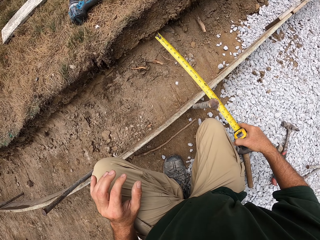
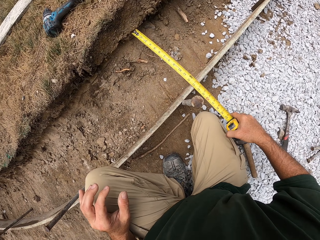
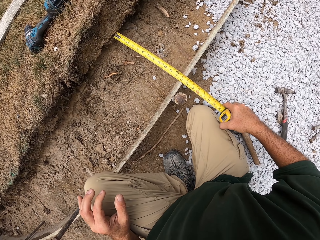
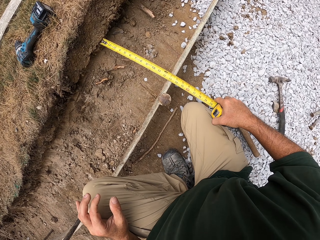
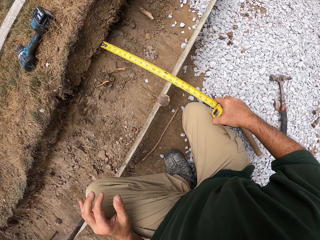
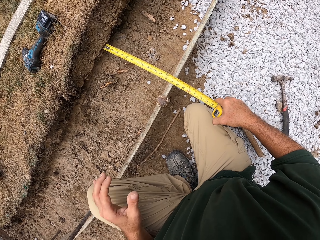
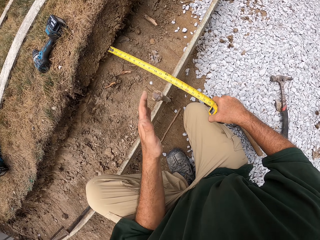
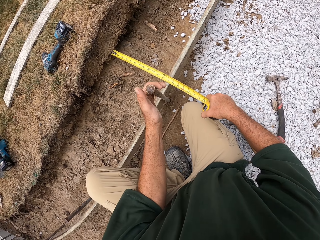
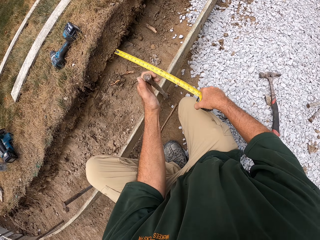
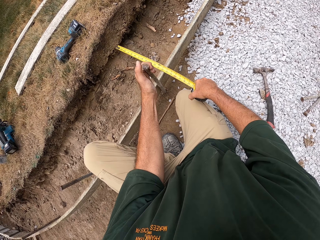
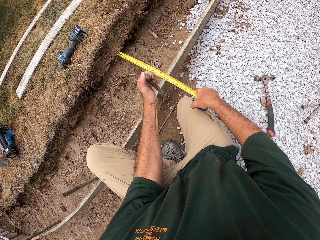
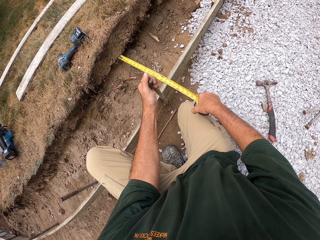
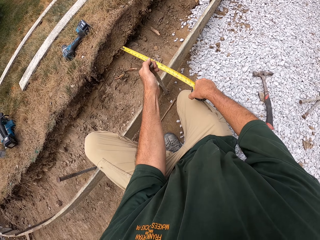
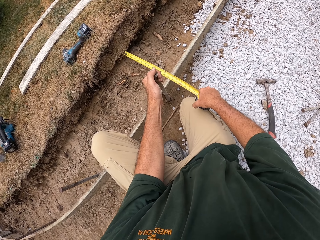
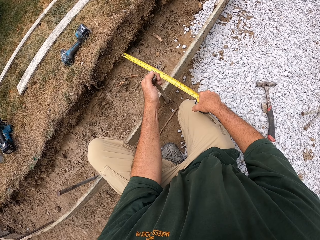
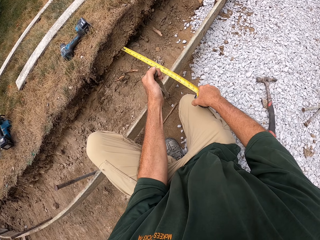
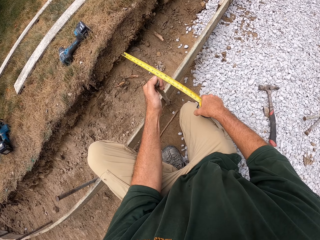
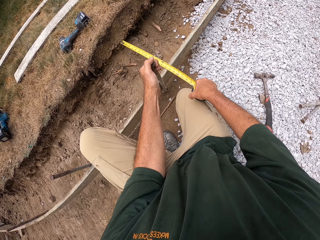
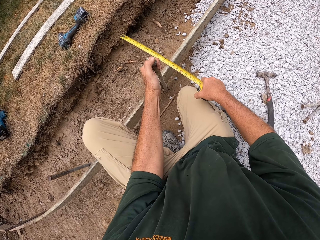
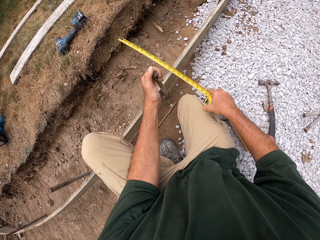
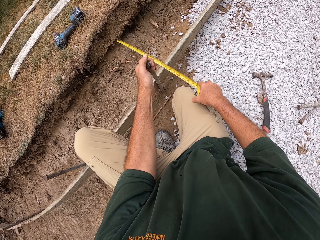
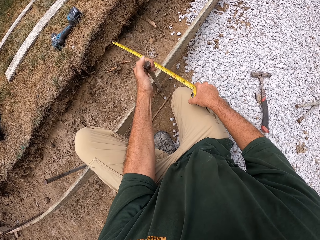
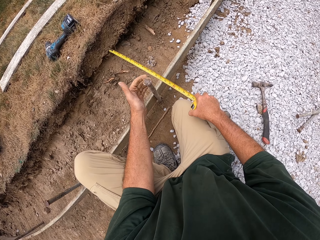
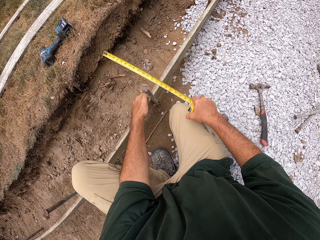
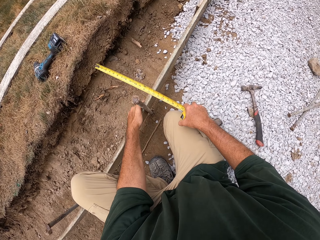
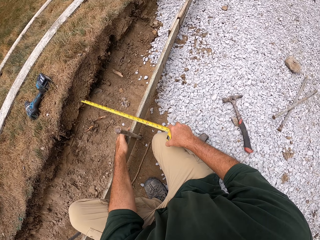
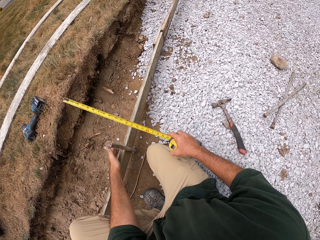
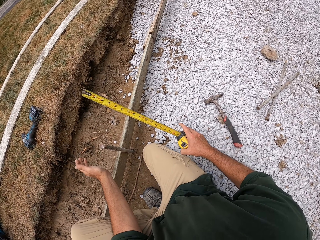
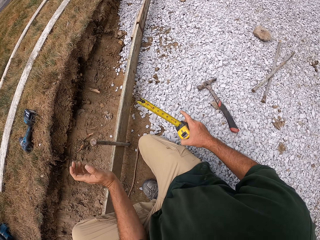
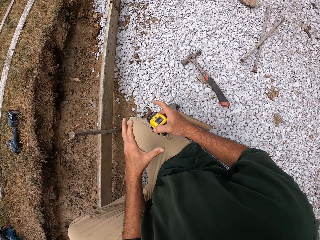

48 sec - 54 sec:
The camera wearer measures the distance using the tape measure. They shake a metal.
